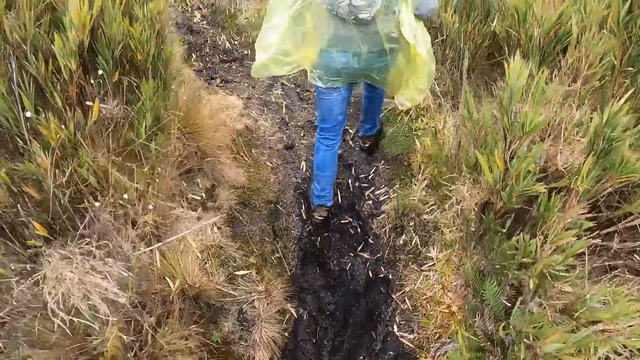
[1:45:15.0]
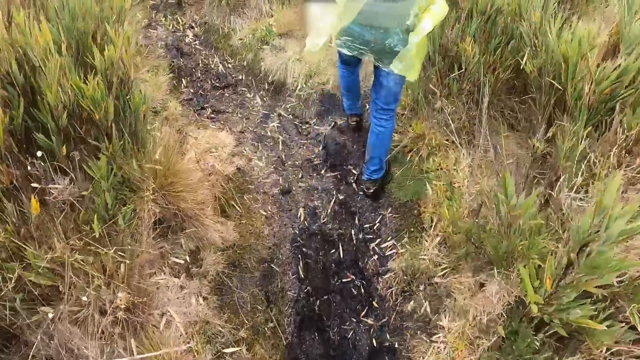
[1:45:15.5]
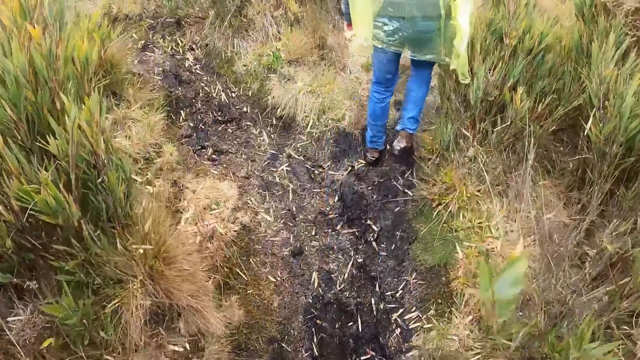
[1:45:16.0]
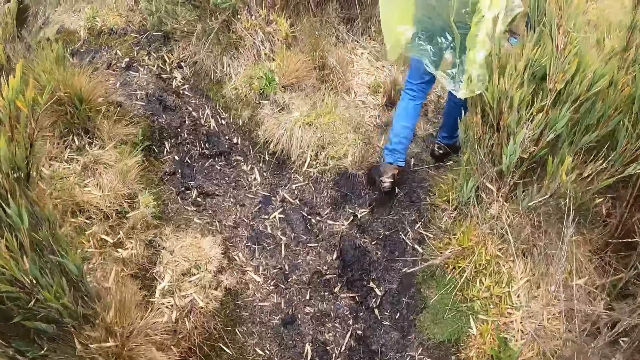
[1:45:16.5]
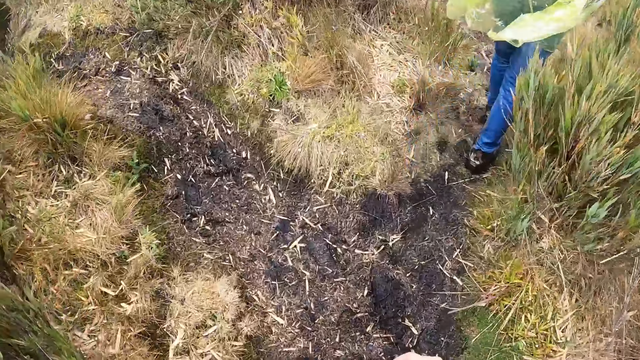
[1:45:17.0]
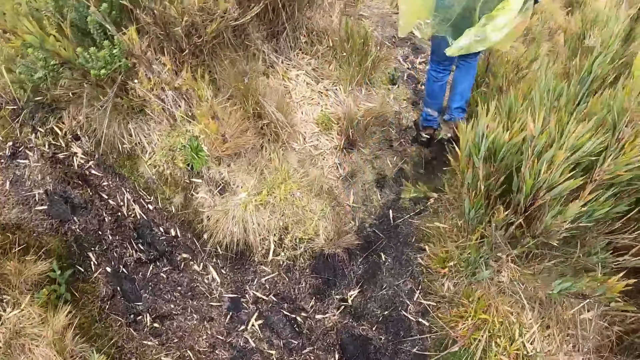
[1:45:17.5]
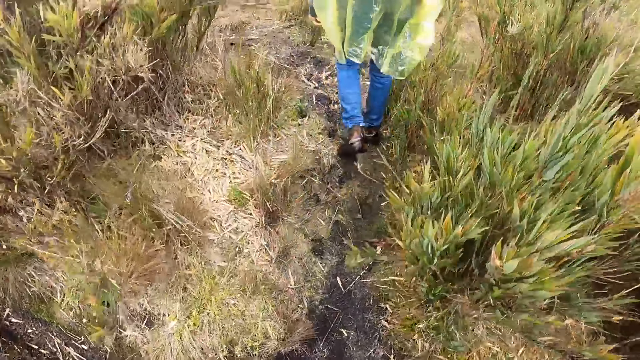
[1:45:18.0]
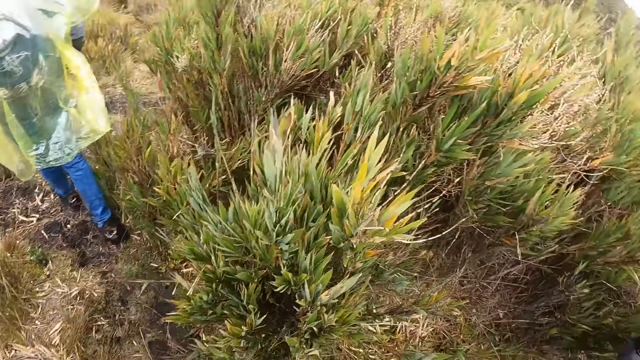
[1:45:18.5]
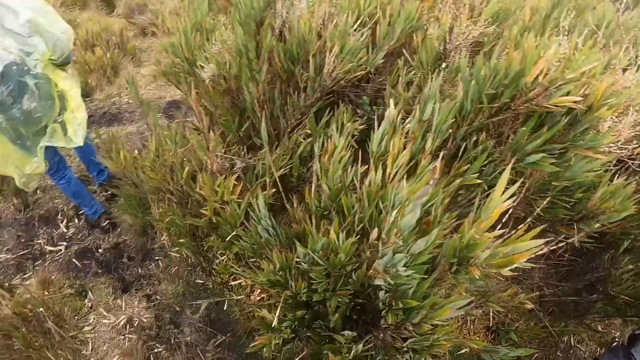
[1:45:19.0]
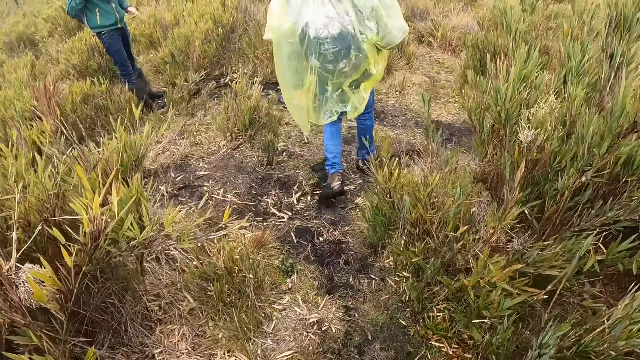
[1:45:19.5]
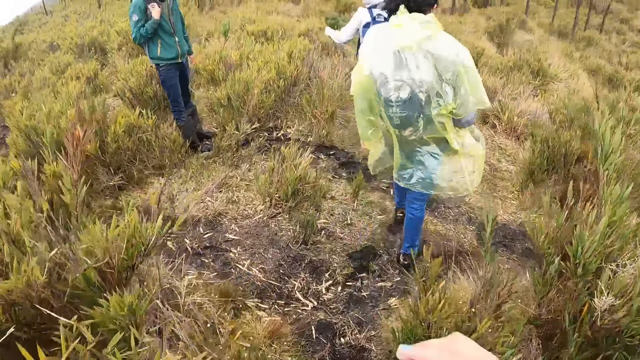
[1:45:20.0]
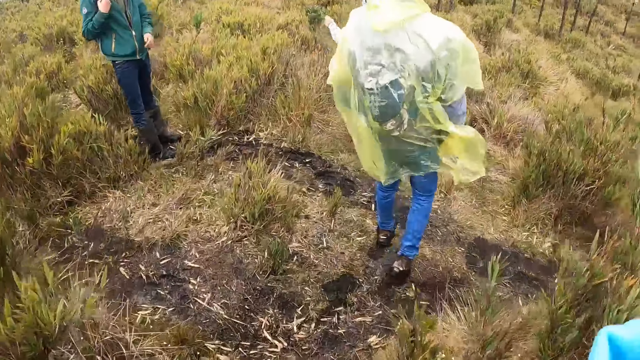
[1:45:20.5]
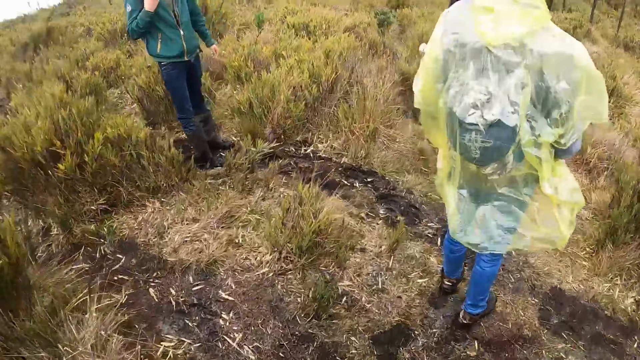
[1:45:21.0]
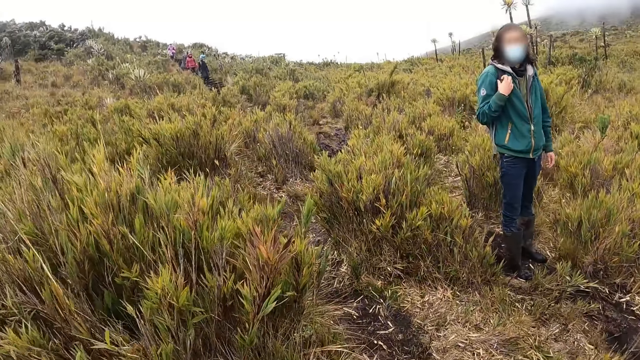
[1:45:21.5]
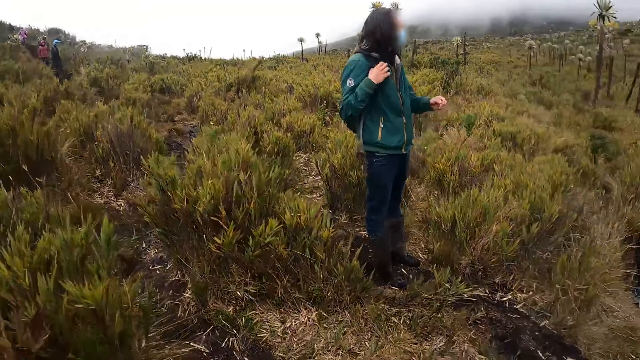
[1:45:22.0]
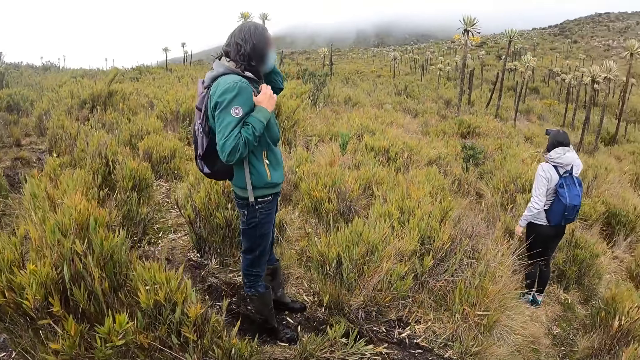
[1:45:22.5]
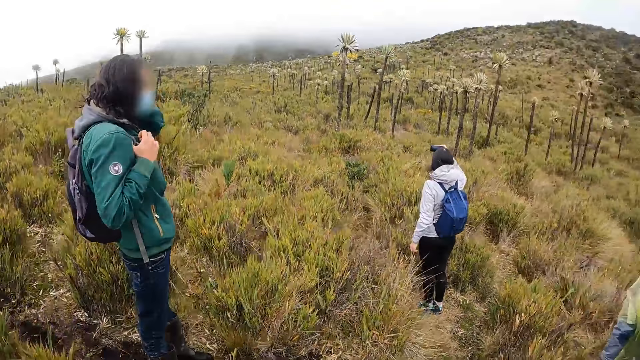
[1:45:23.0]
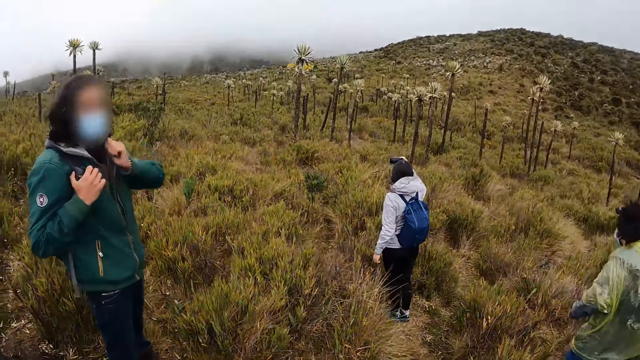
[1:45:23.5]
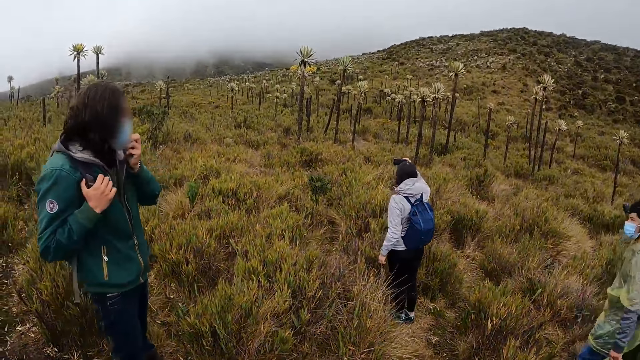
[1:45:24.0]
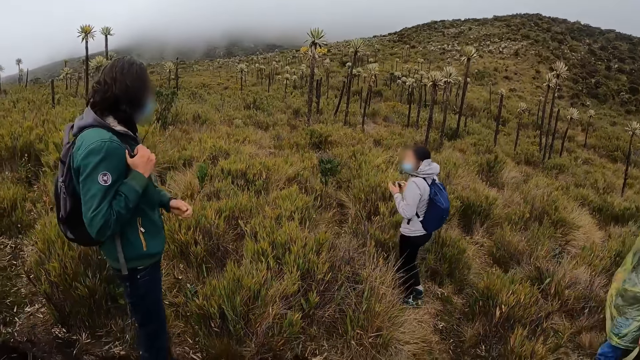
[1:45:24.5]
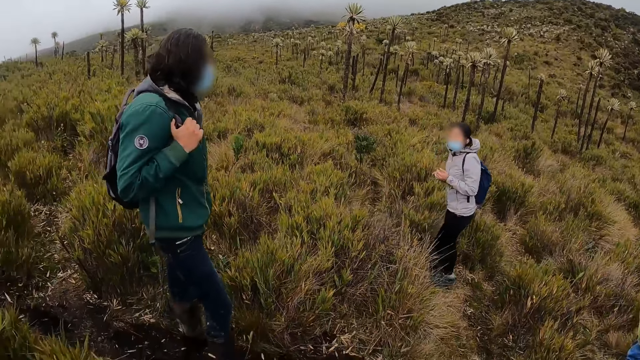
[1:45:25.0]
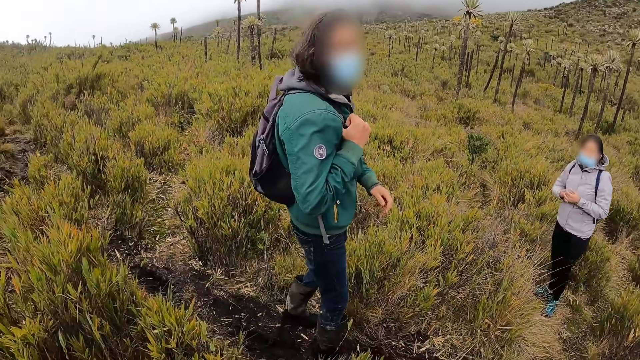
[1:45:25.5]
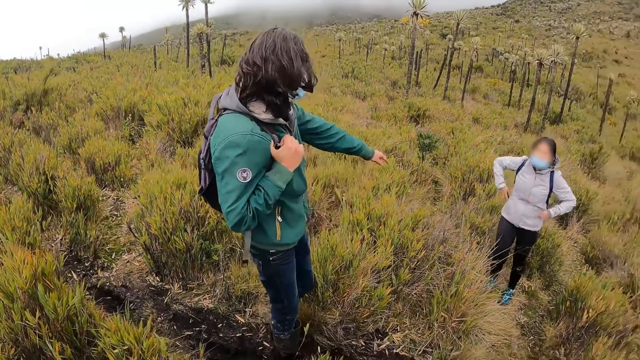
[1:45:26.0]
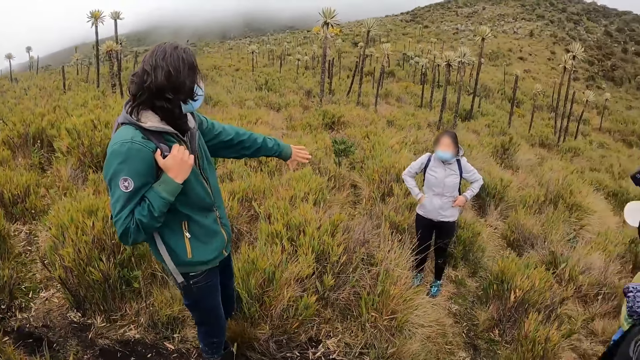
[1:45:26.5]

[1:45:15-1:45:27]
The man touches his head with his left hand, adjusts his nose mask with his left hand, and interacts with the woman.

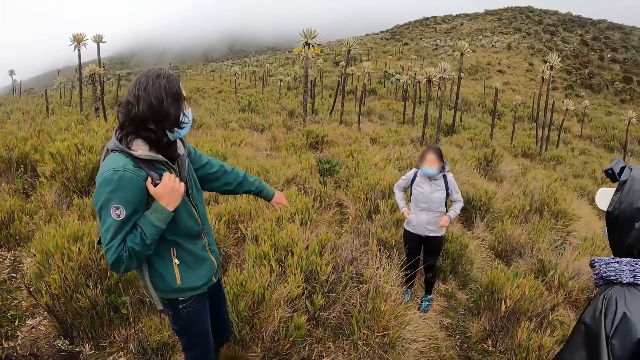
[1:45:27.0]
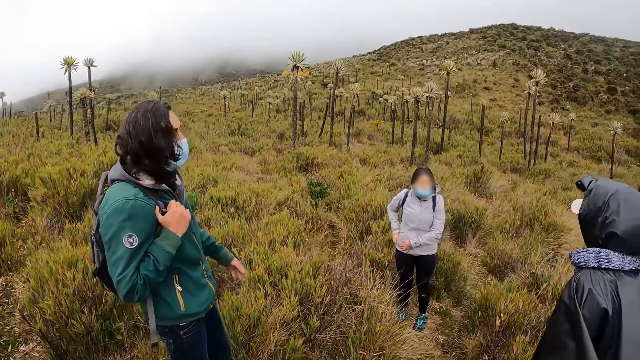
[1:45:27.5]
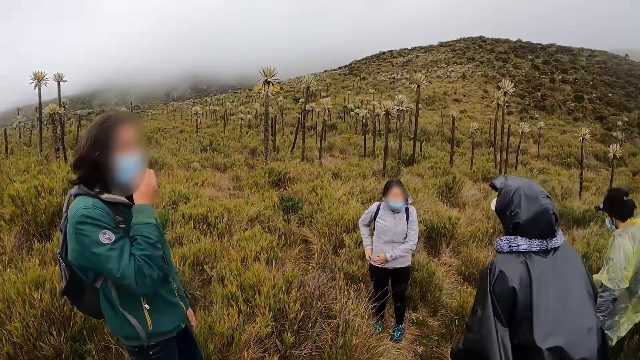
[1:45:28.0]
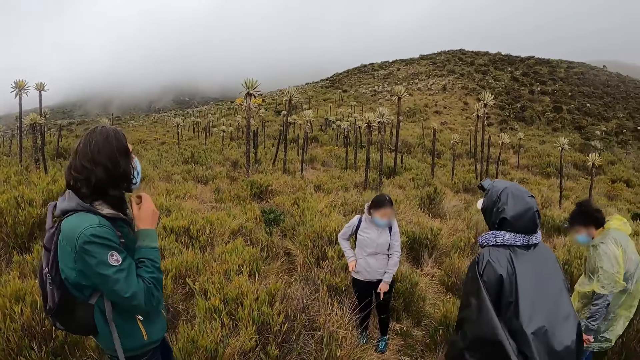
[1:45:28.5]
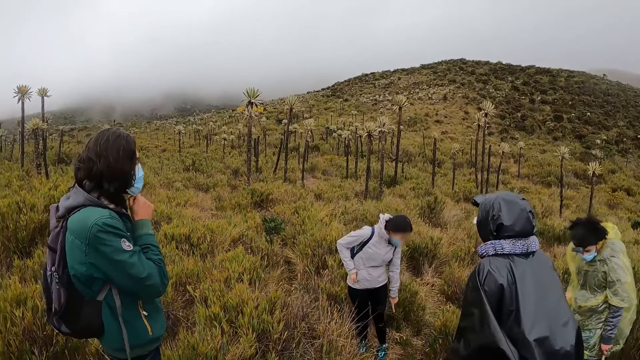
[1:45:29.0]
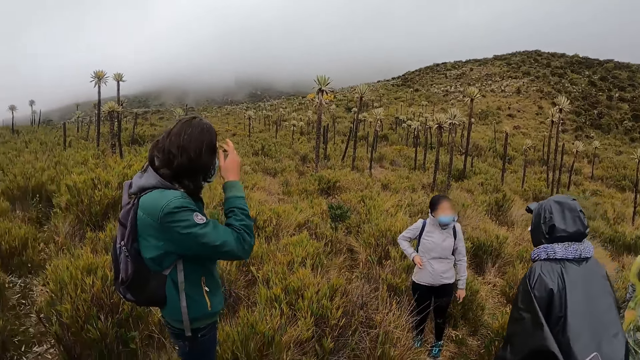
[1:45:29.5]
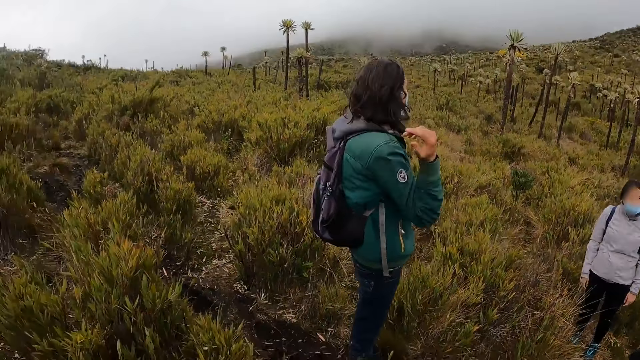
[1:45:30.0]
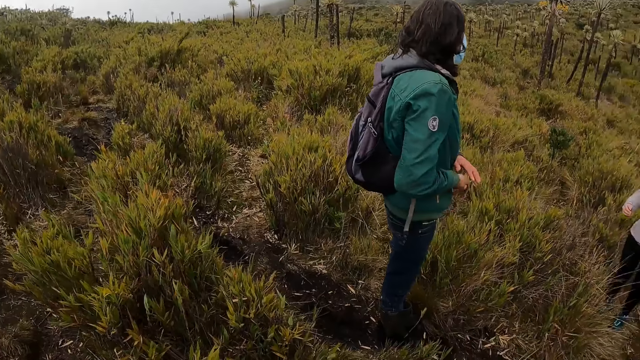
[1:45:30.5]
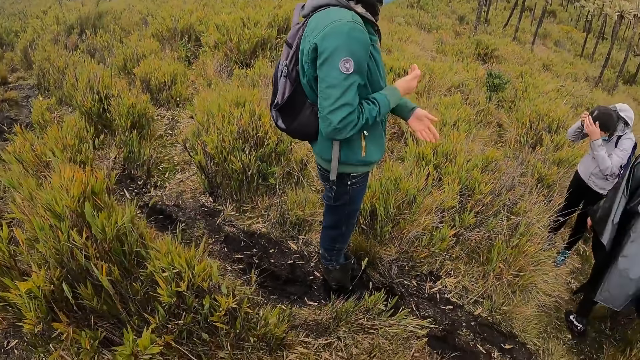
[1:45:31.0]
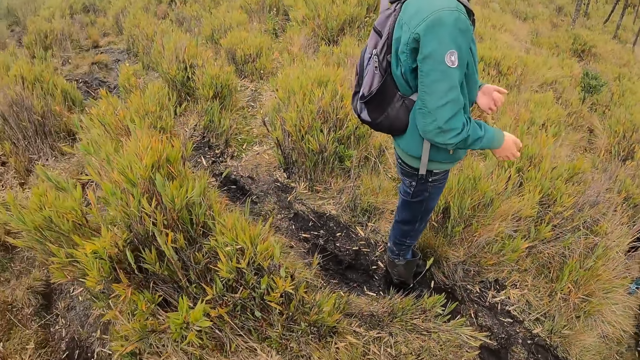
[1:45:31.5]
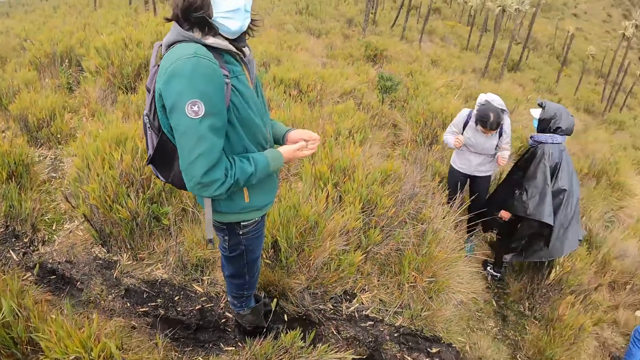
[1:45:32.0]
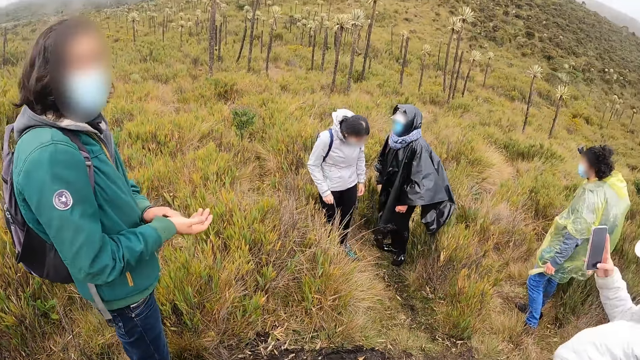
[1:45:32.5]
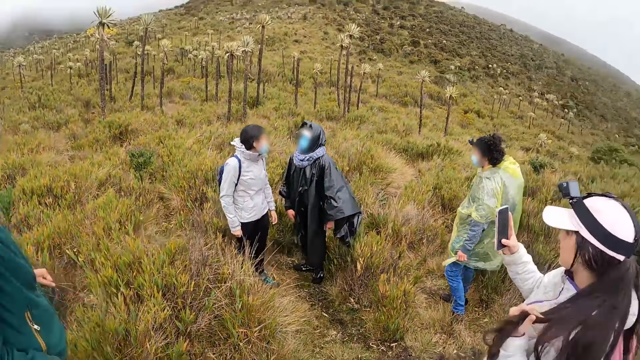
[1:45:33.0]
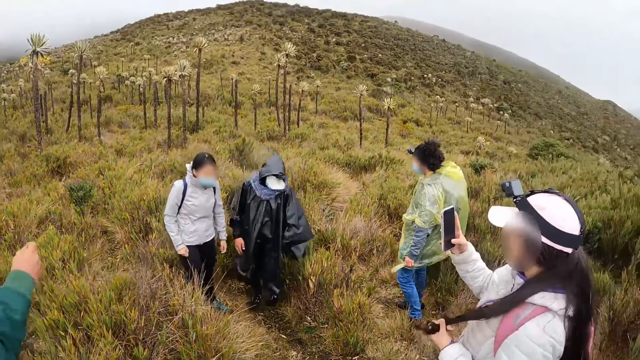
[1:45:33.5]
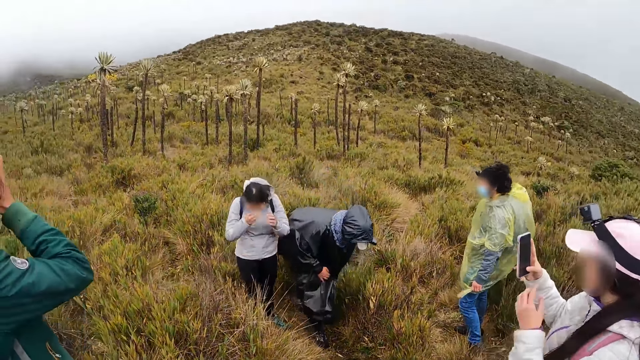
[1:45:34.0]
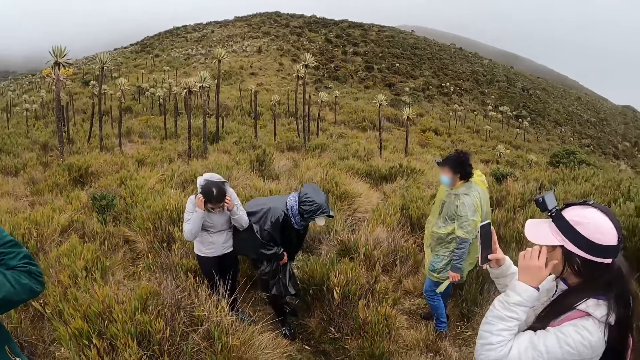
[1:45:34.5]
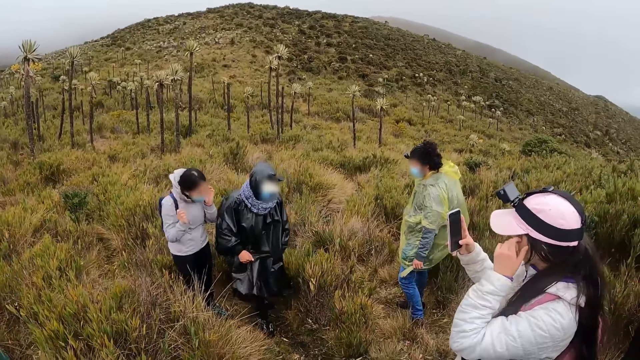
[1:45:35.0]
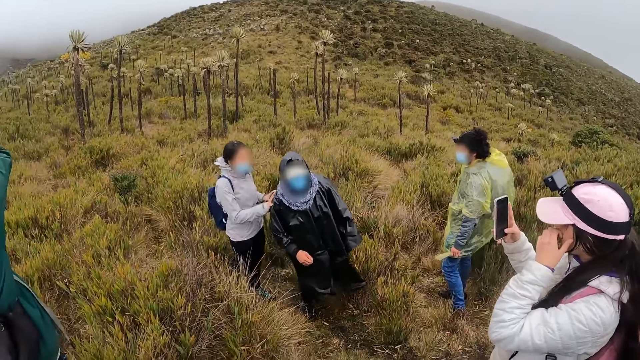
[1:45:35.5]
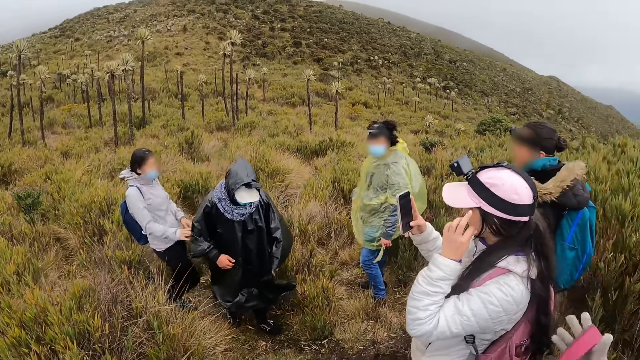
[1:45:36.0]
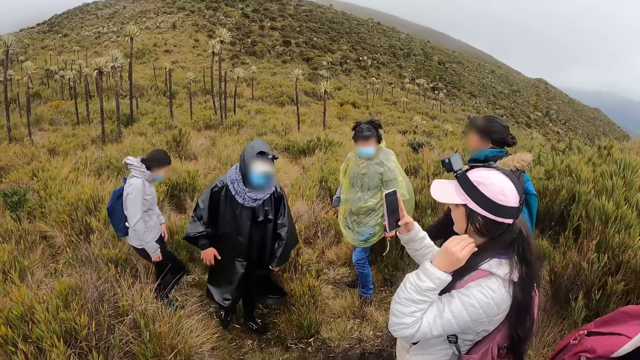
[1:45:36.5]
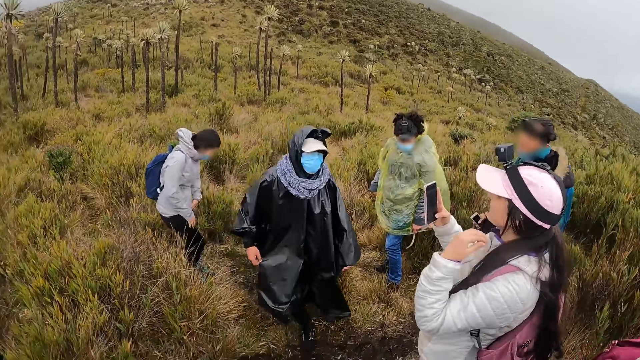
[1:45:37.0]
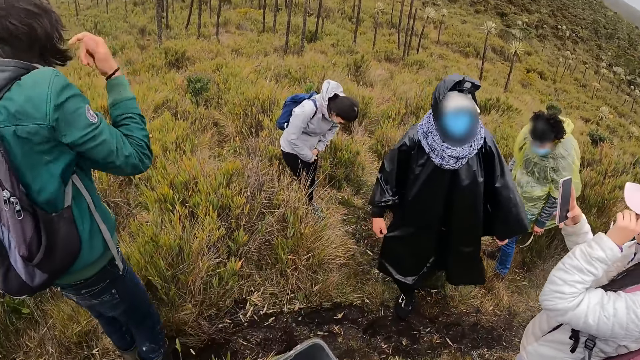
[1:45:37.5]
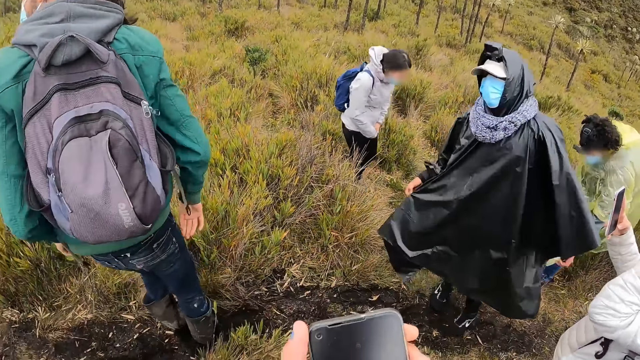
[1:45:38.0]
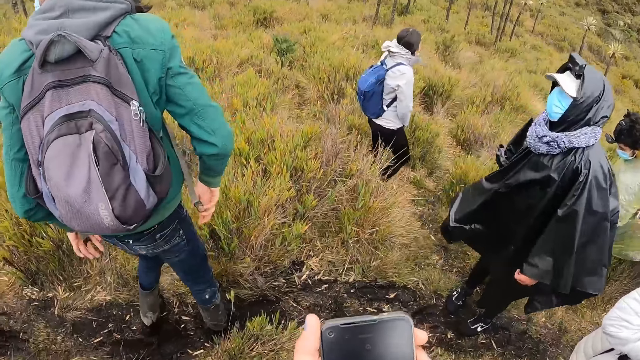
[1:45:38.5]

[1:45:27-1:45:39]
A man adjusts his nose mask with his right hand. The man adjusts his hair in his right hand. The camera wearer looks around. Another man rubs both hands together. A woman touches her hair with both hands. The other man interacts with the woman. Another woman operates a phone with her right hand and adjusts her hair with her left hand. The first woman touches the other man with both hands. The other man interacts with the group of people. The camera wearer operates a phone with both hands.
